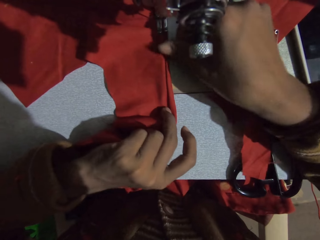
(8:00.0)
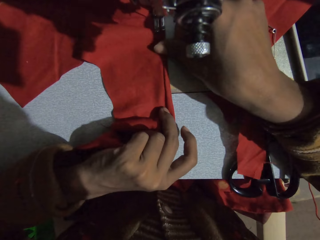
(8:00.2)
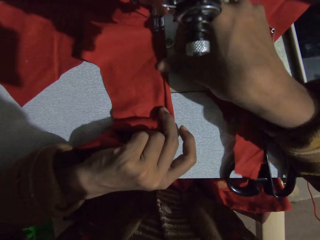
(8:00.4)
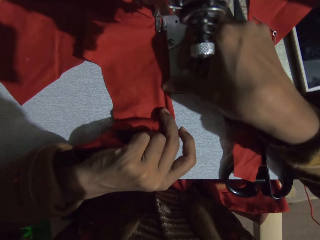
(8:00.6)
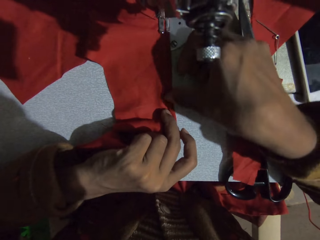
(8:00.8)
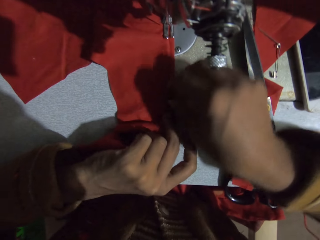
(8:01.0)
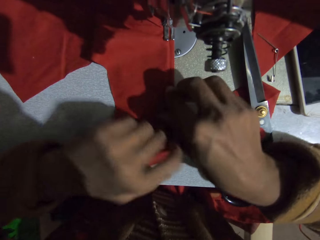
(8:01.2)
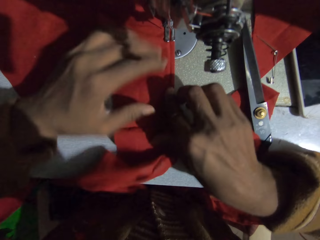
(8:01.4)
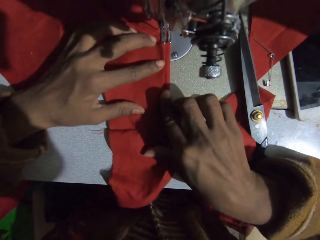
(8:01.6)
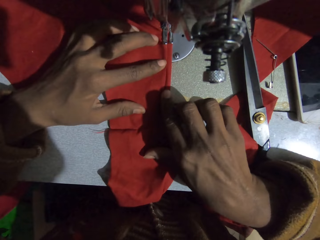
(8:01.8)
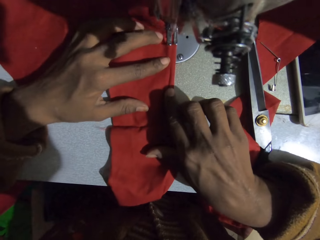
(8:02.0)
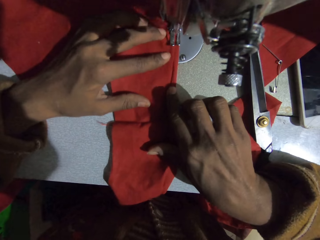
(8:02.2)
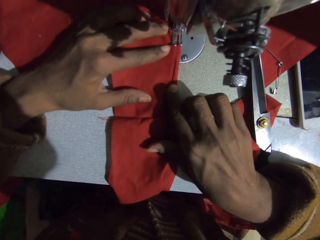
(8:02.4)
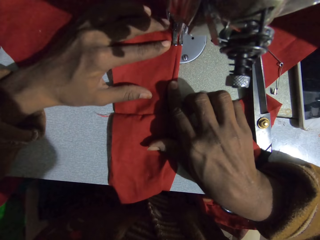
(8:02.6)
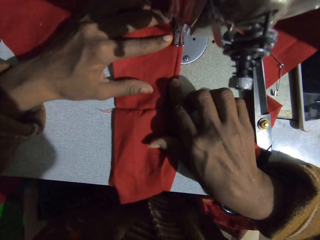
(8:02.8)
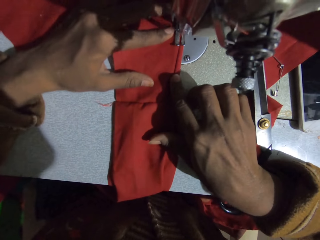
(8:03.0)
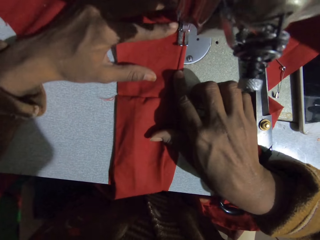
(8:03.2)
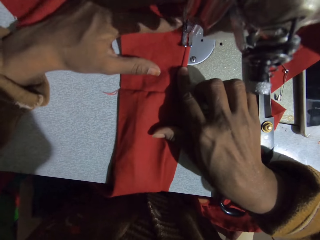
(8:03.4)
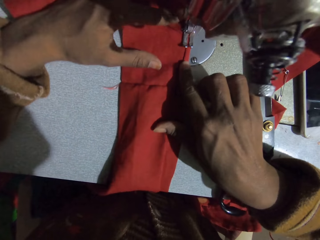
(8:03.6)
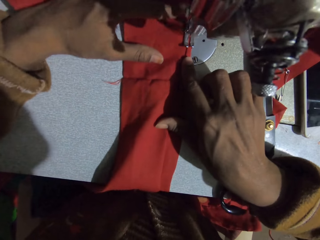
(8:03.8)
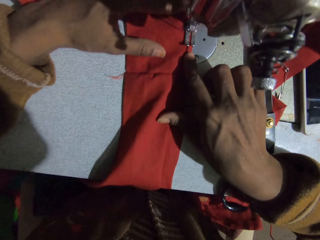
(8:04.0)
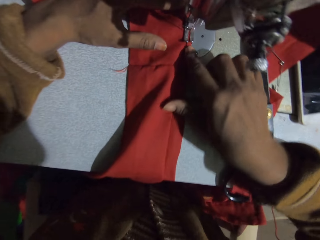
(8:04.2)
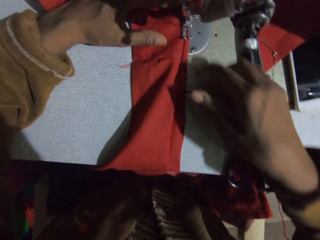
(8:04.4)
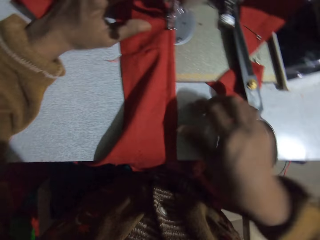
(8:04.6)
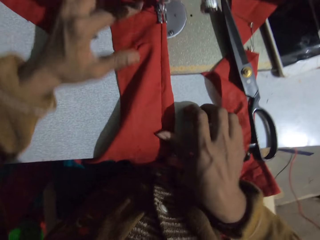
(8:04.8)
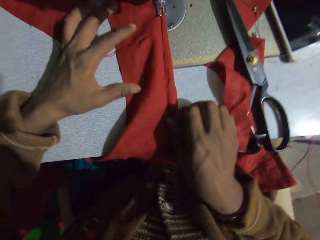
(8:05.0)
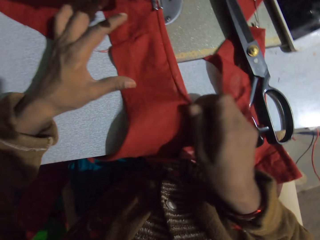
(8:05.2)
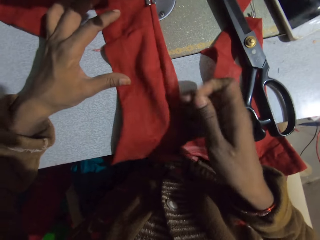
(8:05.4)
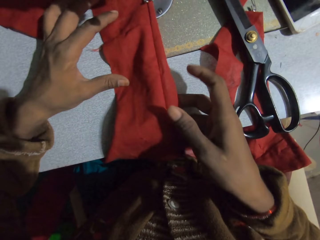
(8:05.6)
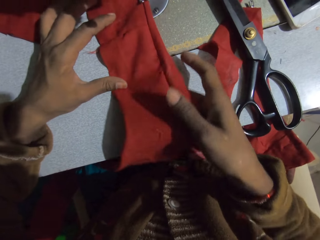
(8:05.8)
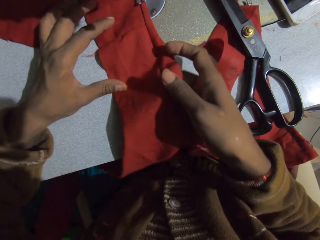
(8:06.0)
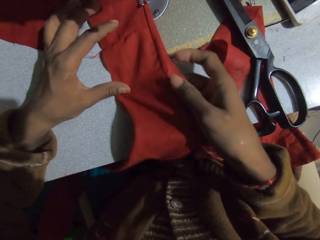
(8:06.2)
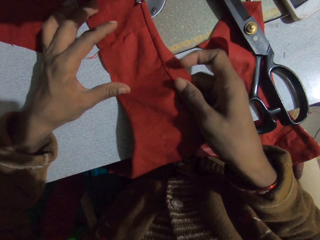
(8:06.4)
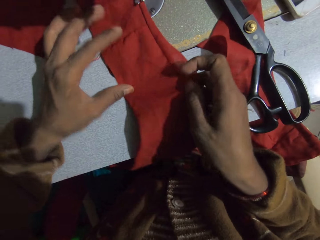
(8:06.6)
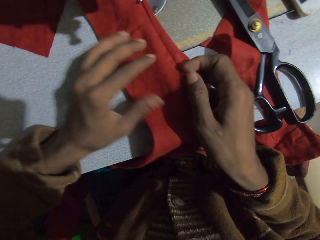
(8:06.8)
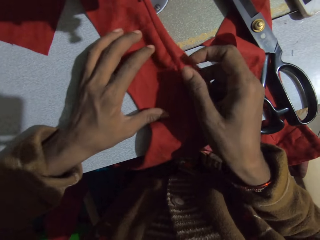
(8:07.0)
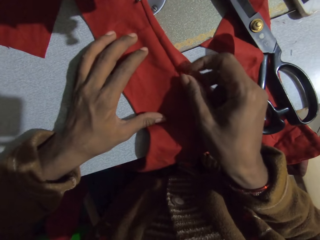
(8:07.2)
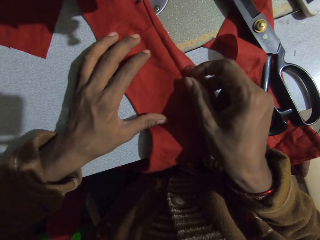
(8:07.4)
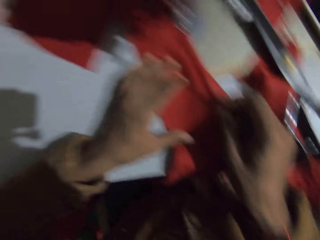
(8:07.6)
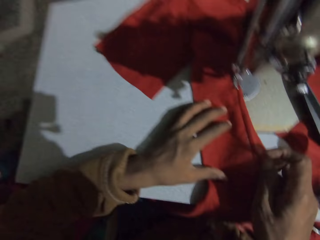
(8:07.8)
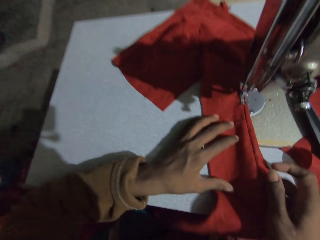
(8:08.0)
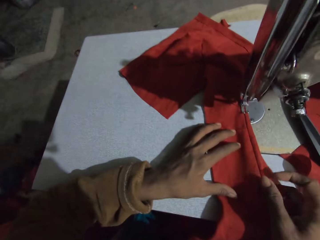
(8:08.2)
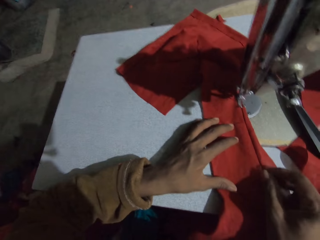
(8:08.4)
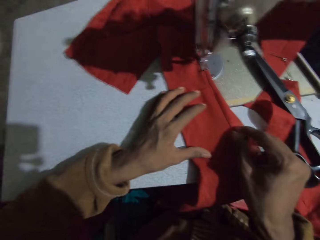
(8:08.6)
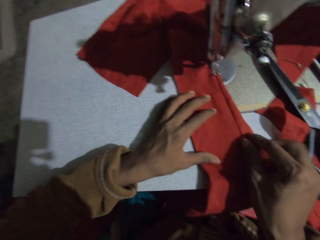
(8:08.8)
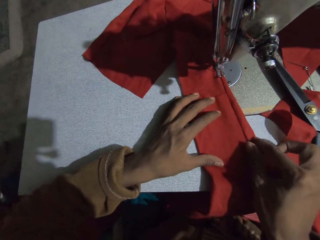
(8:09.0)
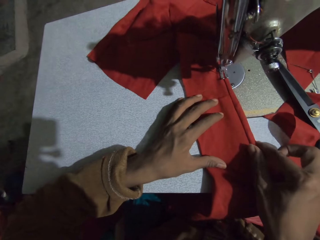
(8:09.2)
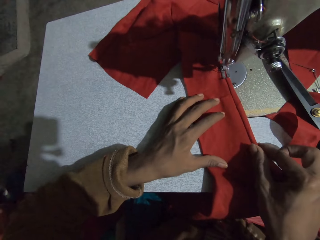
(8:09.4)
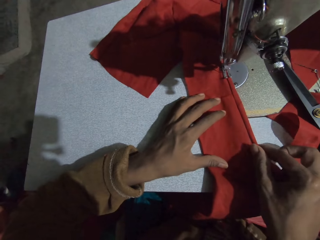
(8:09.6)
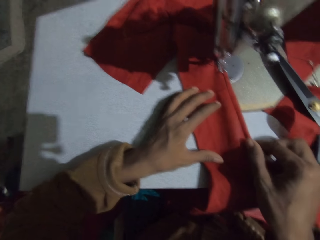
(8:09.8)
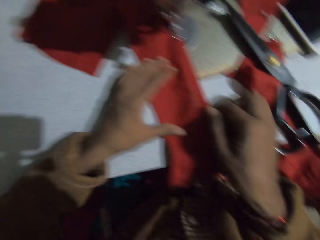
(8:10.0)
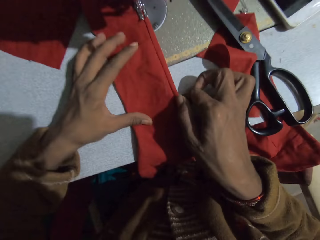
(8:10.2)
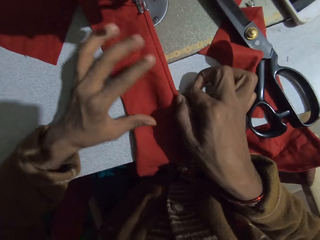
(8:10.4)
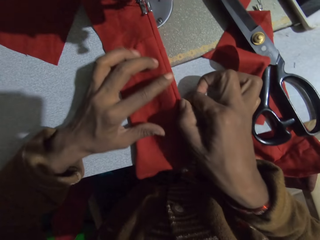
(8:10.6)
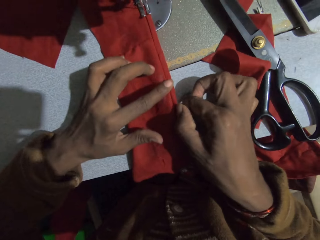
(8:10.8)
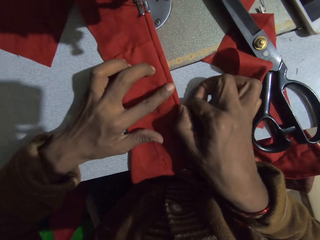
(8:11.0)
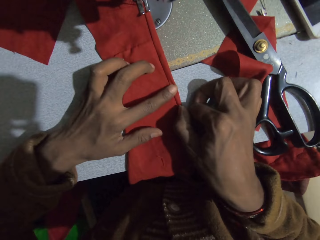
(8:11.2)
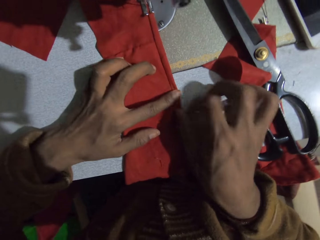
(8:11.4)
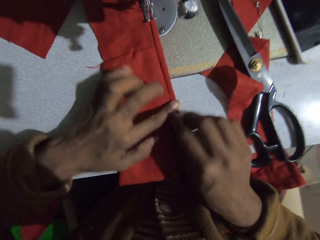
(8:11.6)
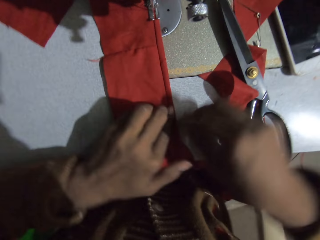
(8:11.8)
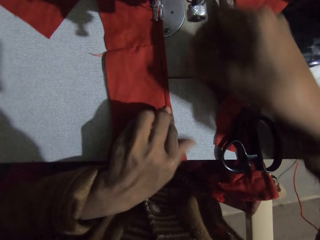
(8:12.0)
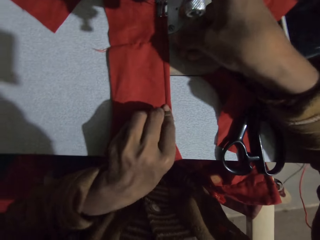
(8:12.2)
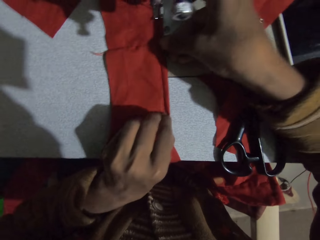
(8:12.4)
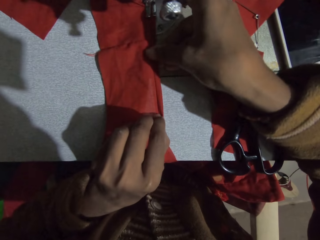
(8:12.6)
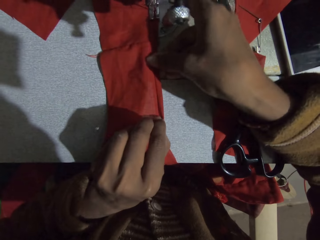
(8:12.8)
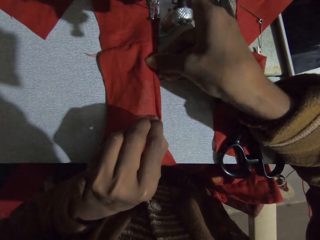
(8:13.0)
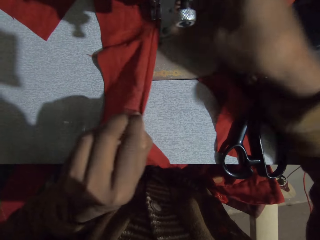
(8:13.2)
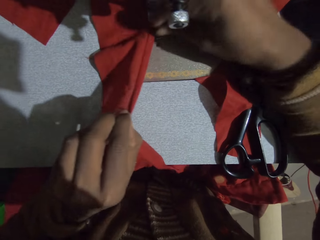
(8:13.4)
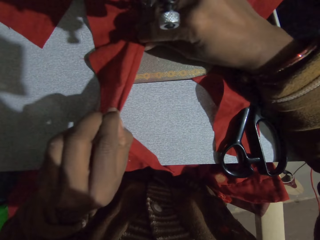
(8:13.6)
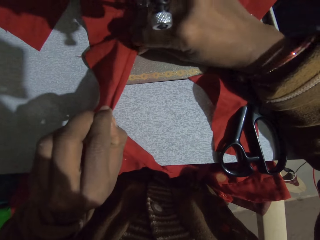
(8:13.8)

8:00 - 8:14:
The camera wearer sews the fabric. They adjust the fabric. They fold the fabric.

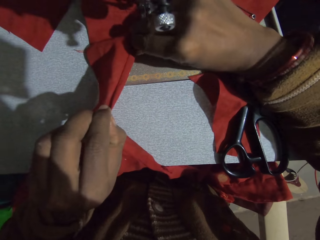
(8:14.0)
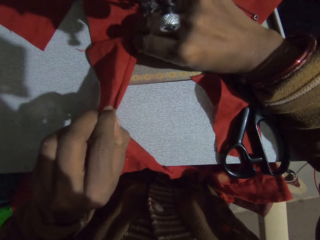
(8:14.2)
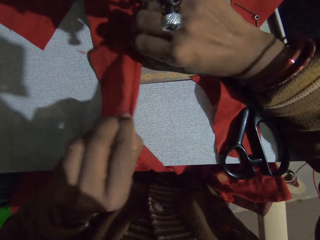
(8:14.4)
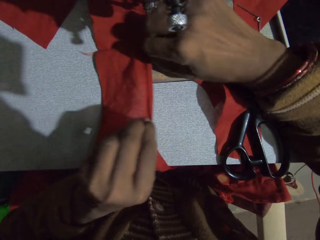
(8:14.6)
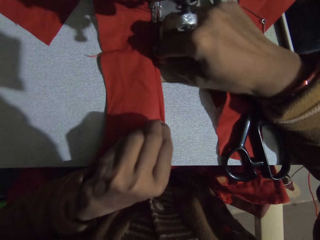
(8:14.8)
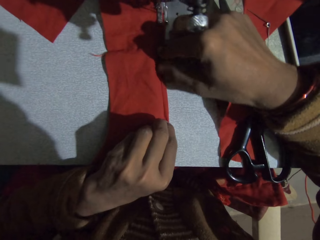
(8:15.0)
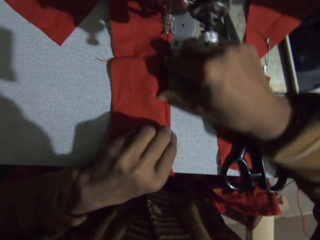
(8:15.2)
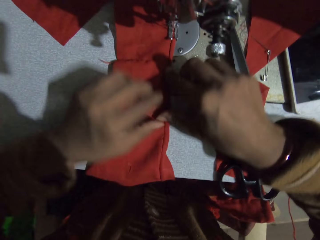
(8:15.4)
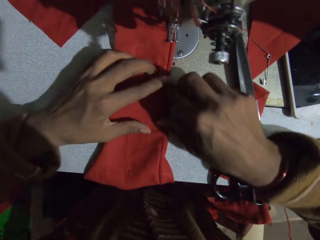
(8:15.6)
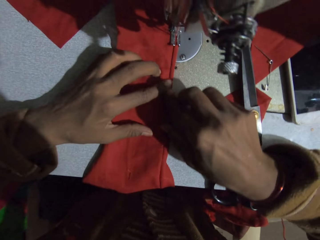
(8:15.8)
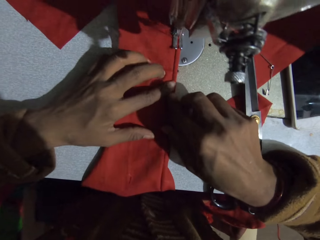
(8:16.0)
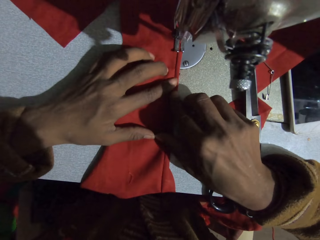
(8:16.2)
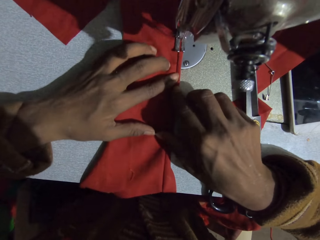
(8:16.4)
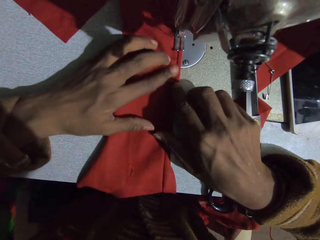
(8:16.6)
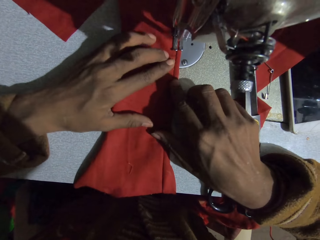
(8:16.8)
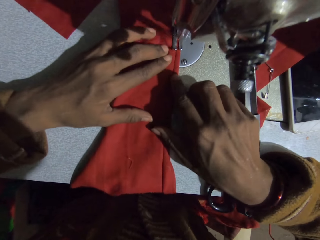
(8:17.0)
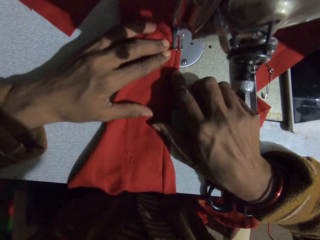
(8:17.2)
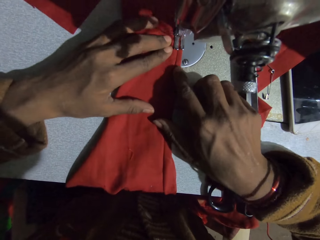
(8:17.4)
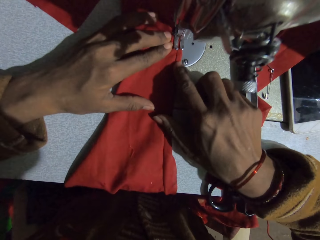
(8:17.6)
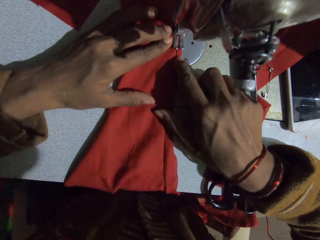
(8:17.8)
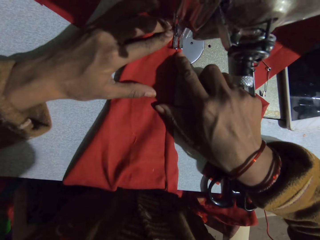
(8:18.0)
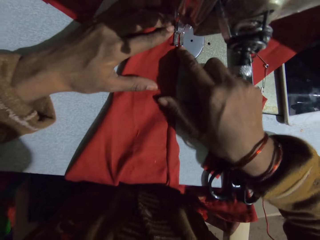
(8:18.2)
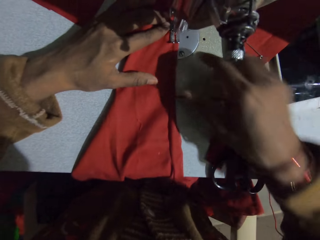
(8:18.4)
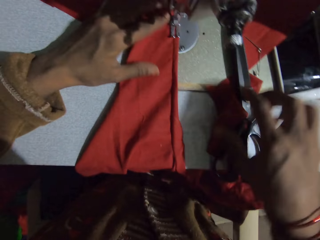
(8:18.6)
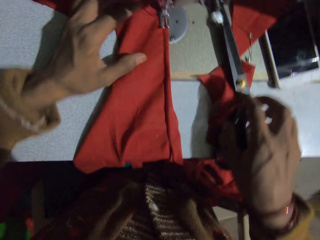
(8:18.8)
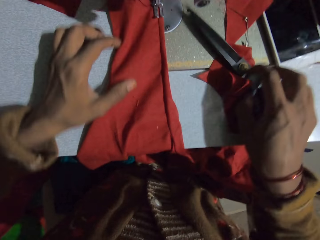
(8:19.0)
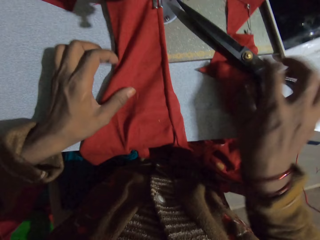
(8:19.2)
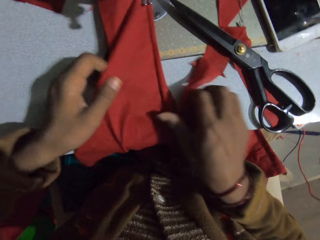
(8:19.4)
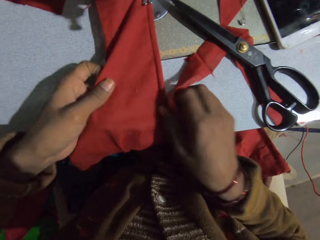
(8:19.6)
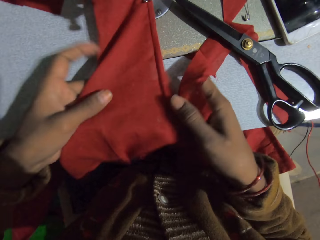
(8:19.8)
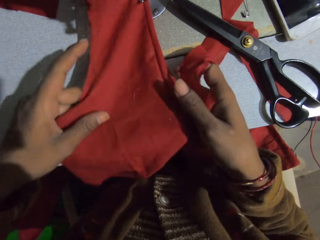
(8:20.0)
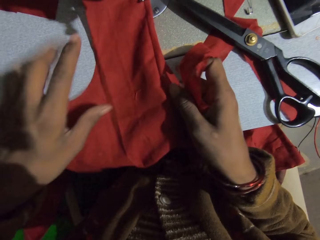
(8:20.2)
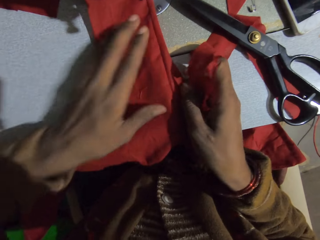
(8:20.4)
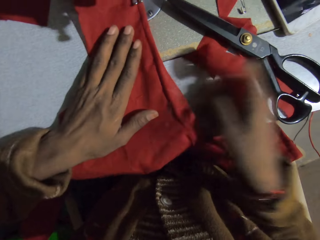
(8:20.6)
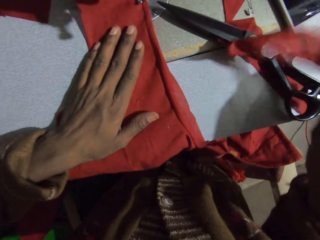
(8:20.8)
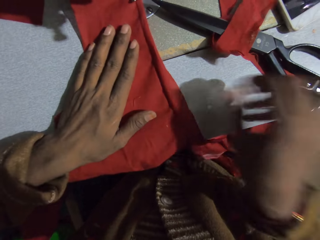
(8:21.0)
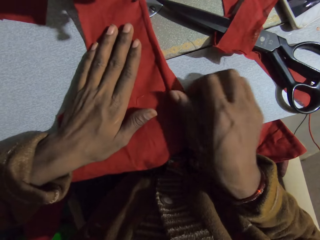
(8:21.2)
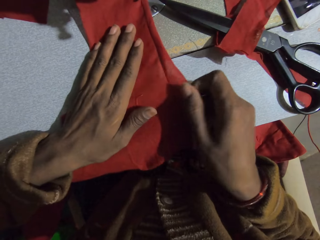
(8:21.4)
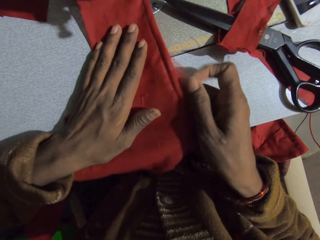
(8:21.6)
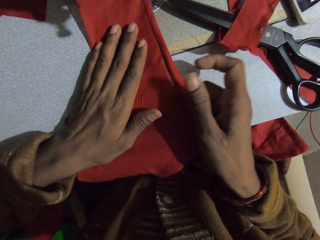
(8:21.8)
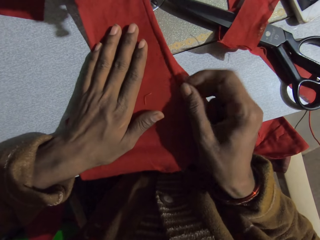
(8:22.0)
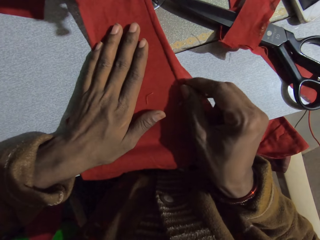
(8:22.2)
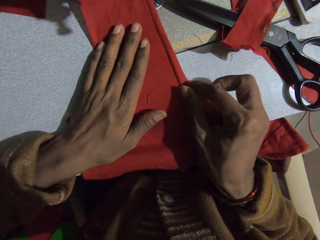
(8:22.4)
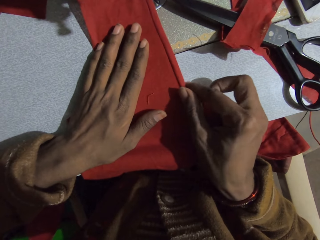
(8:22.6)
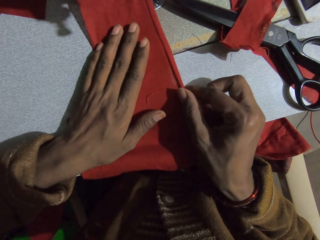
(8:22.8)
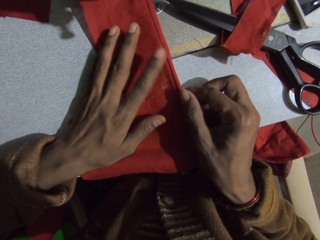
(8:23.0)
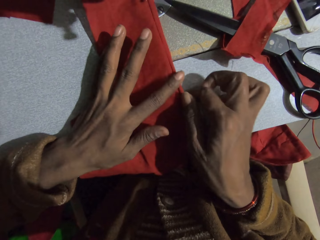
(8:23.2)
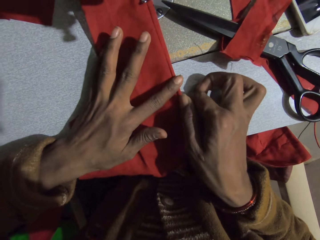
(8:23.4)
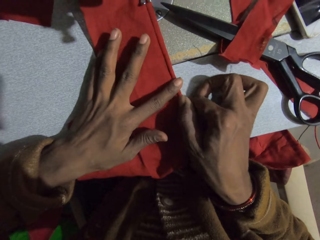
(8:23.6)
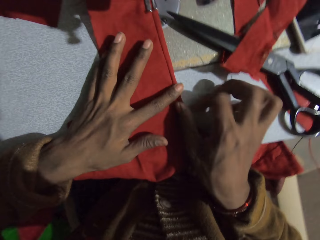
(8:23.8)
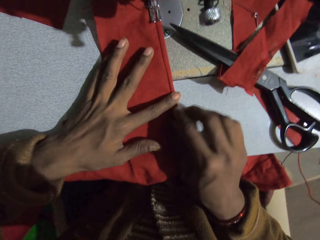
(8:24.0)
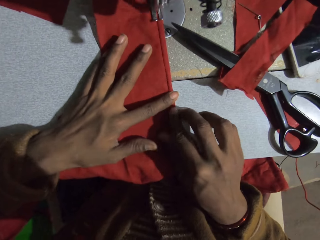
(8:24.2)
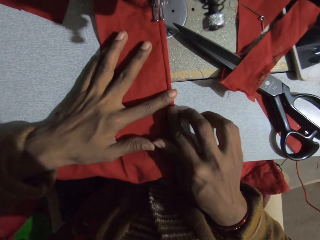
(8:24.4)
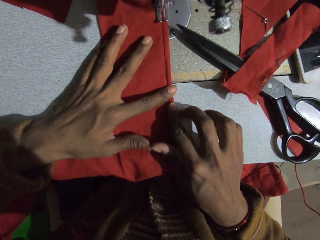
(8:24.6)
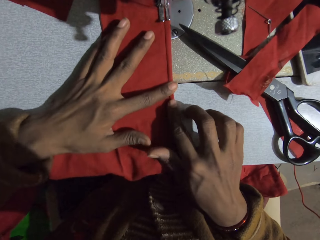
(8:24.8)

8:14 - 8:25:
The camera wearer sews the fabric. They move the scissors. They adjust the fabric. They fold the fabric.
